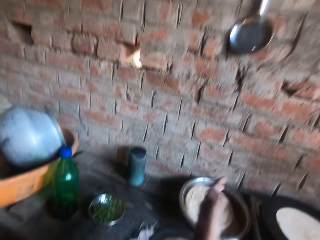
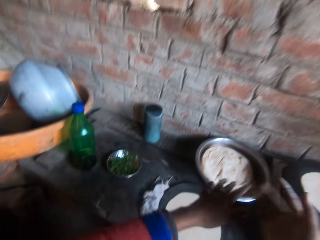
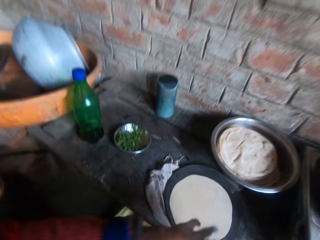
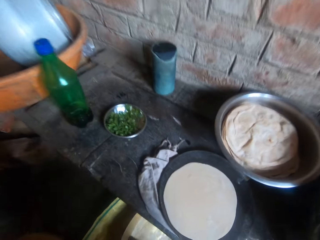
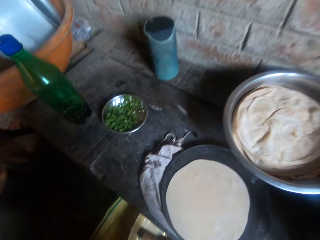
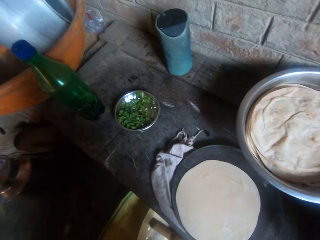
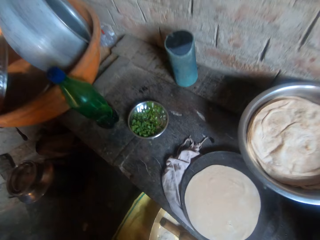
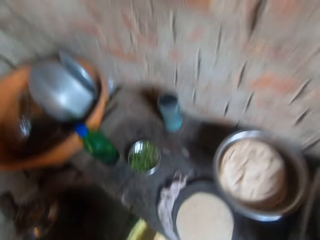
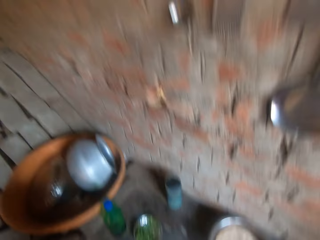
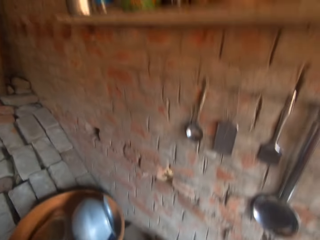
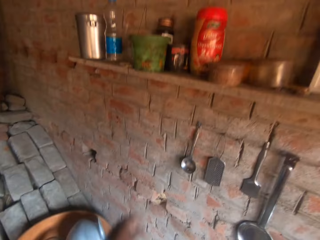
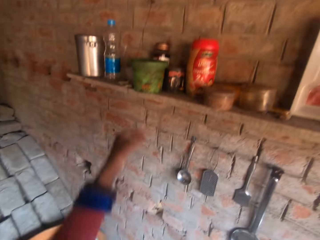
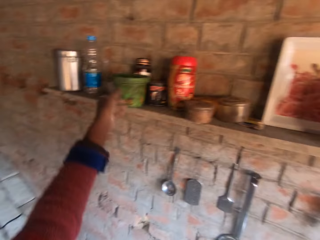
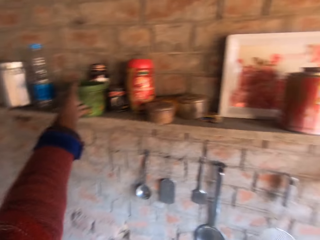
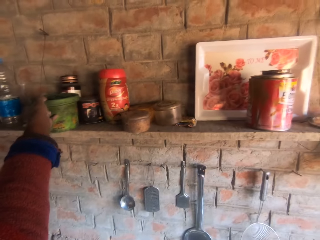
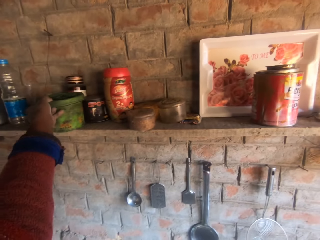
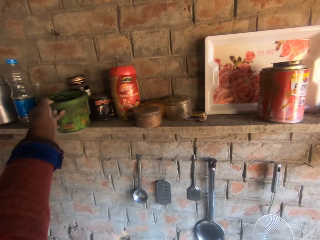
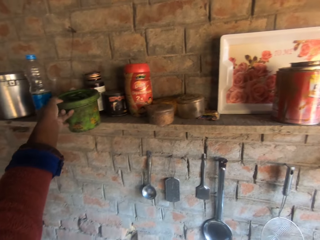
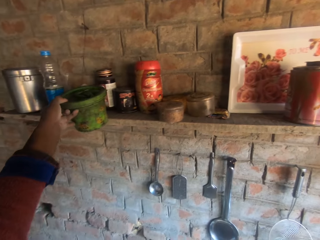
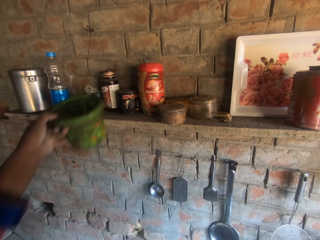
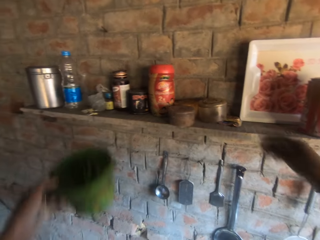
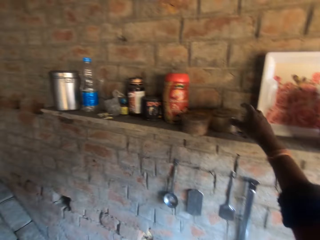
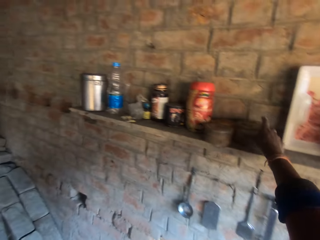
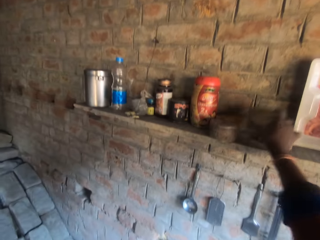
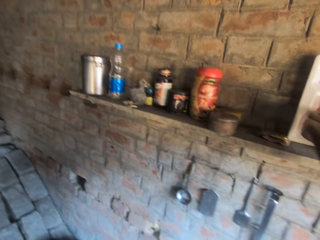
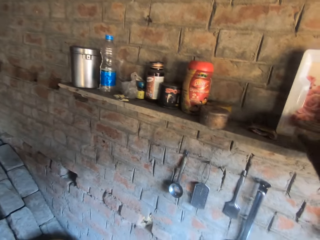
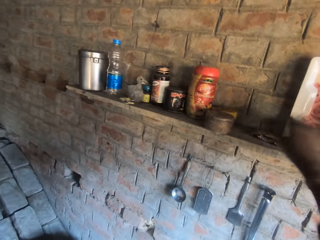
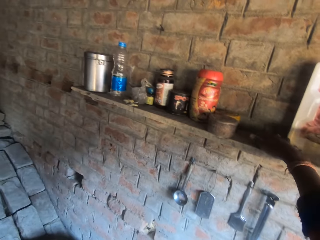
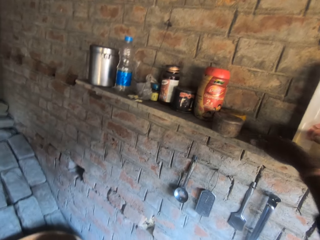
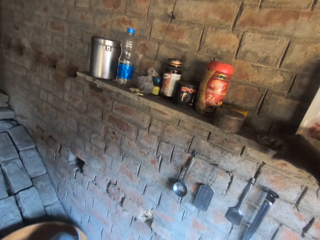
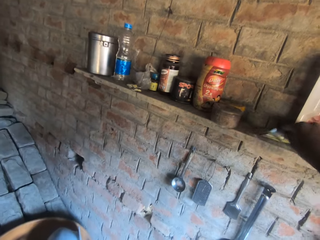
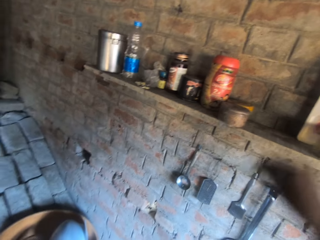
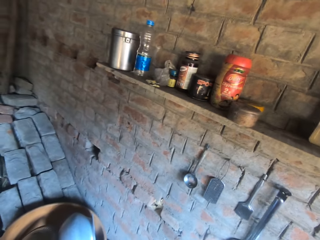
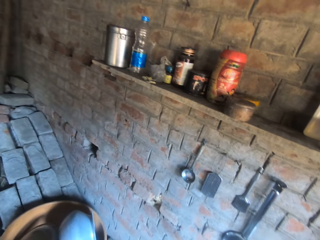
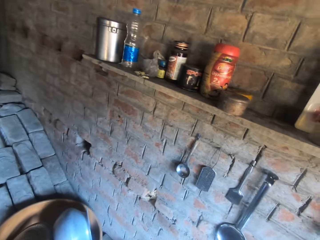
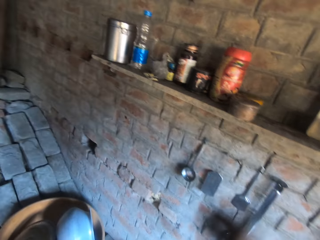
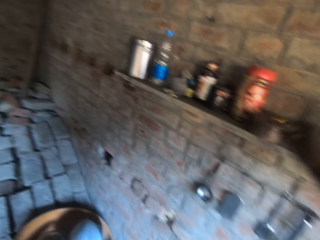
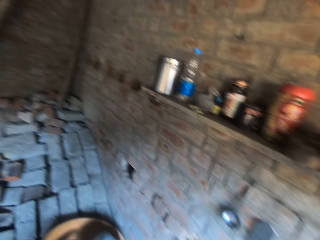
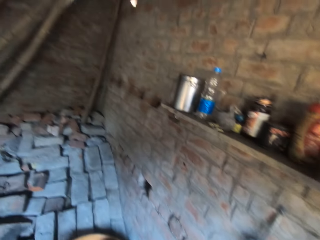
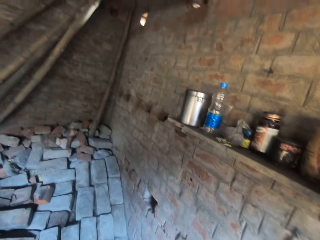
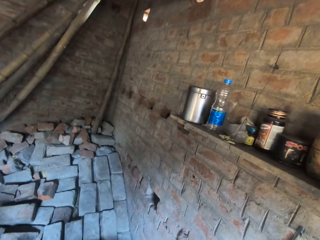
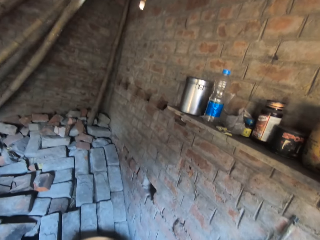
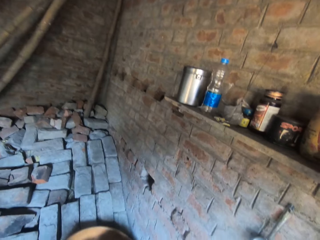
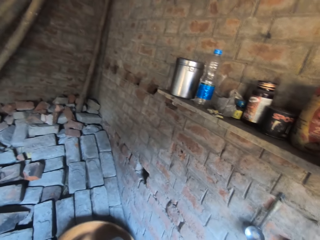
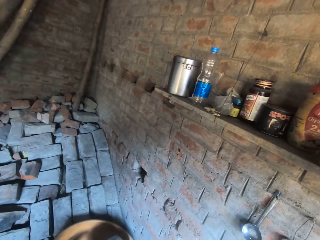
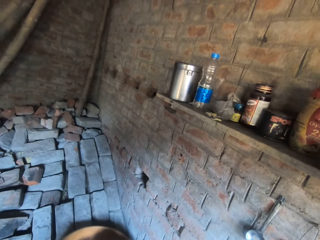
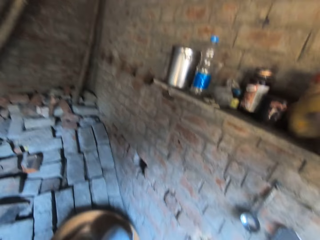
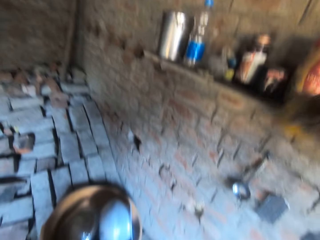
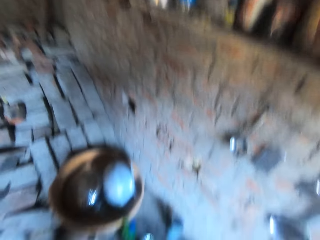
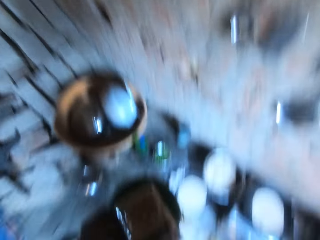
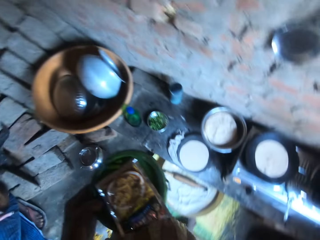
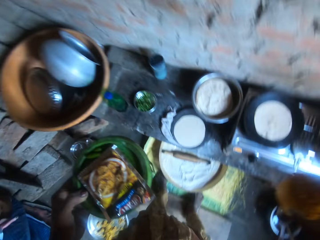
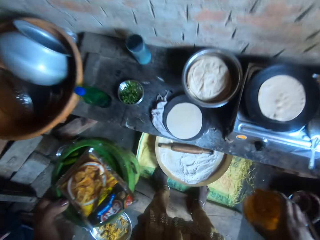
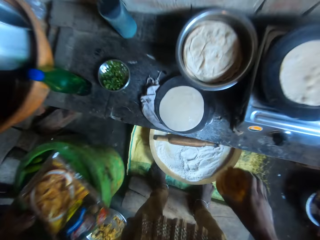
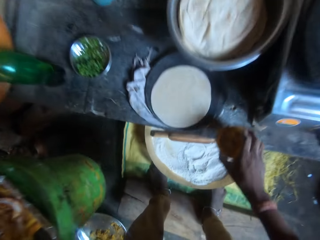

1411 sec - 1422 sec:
The camera wearer dusts her hands. She stands up. She picks up a salt container from the shelf. She moves aside a plastic bowl on the shelf. She picks up a tin from the shelf. She puts the tin on the shelf. She takes a seasoning on the shelf. She takes a plastic jar on the shelf. She lifts her hand.

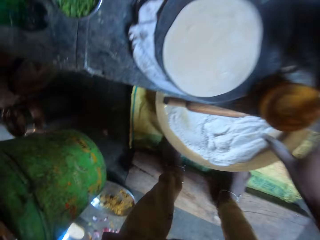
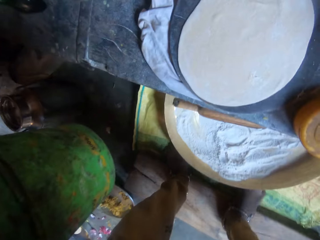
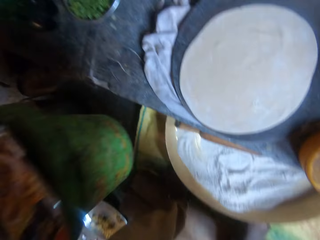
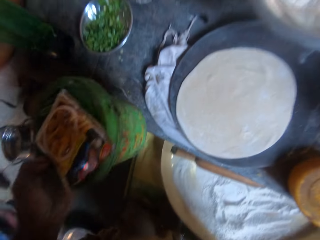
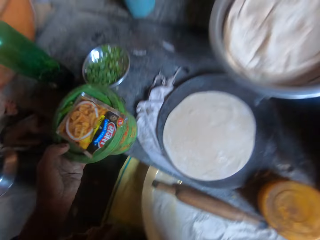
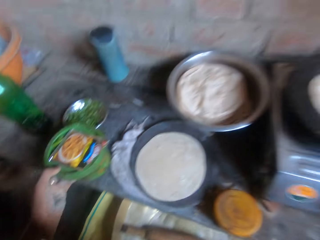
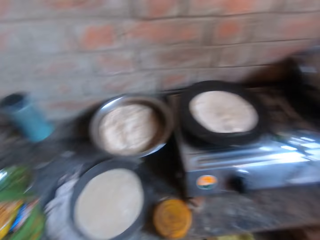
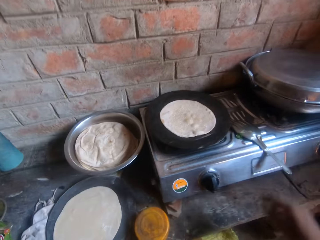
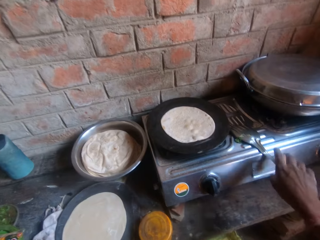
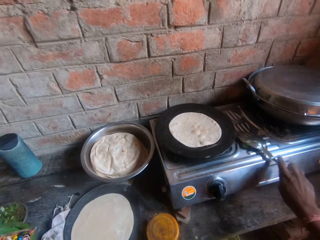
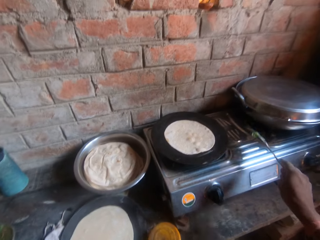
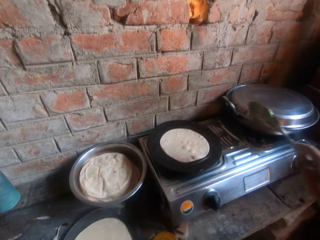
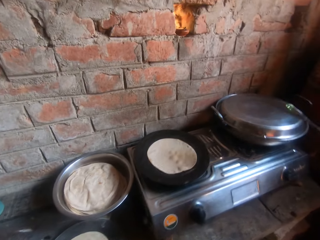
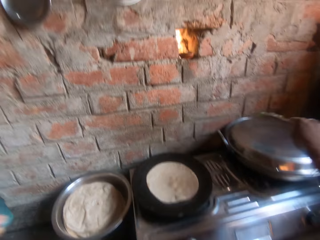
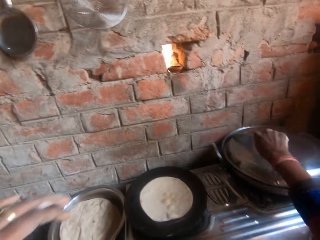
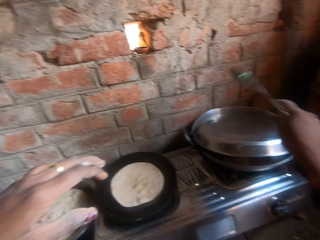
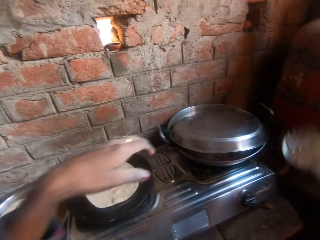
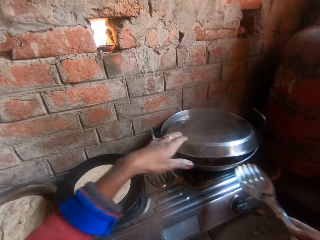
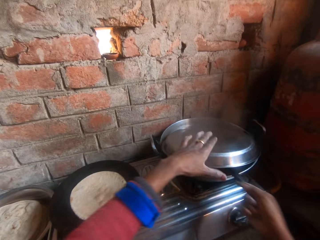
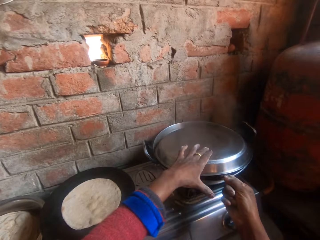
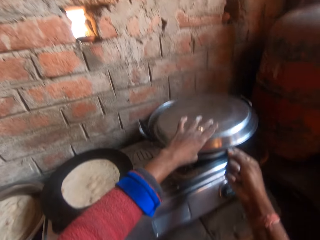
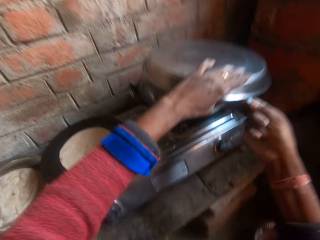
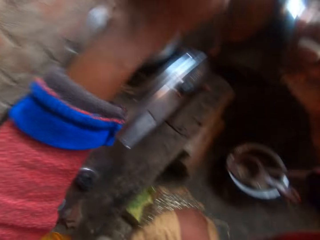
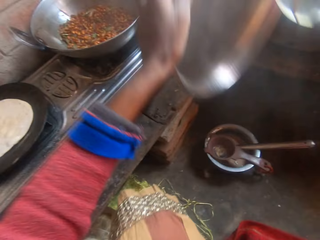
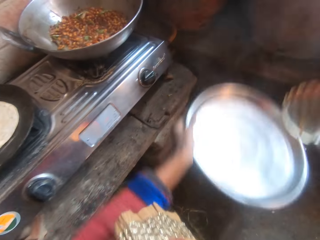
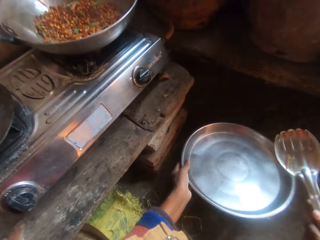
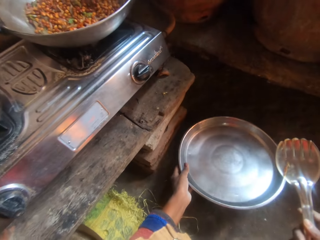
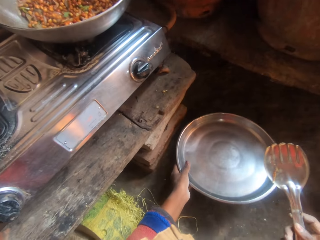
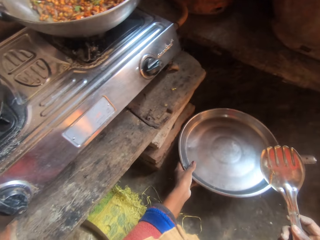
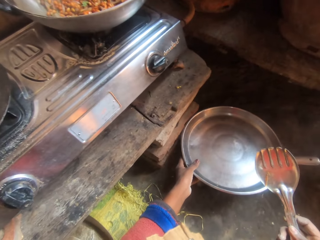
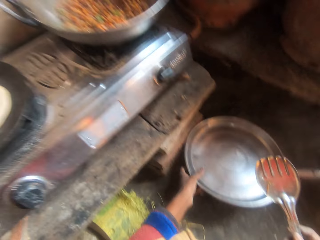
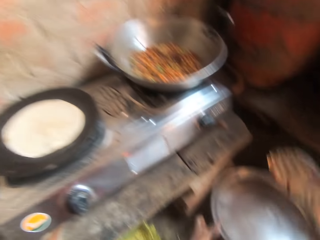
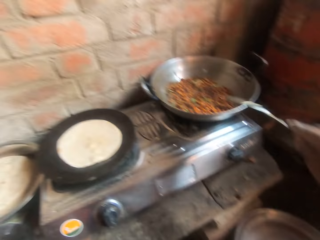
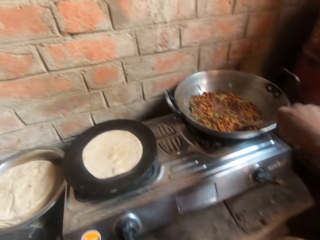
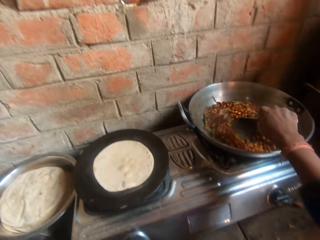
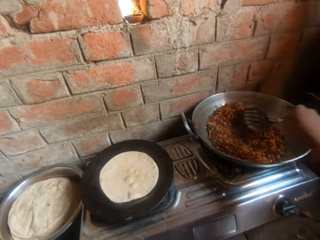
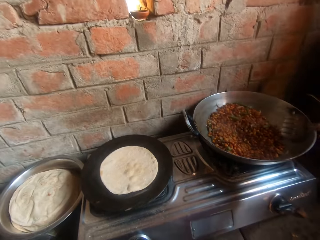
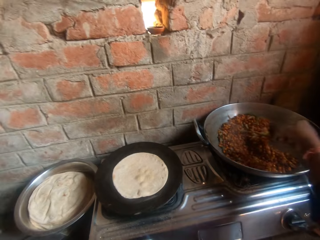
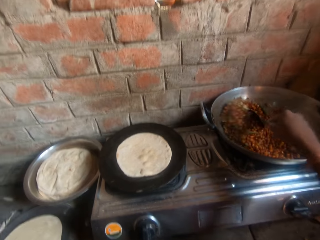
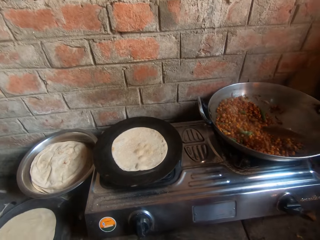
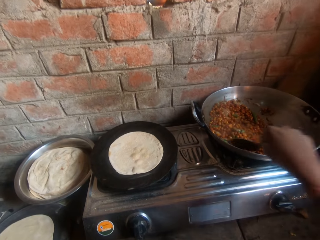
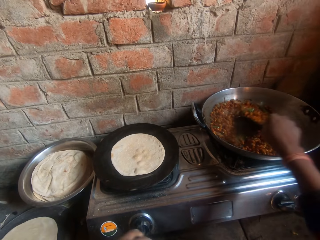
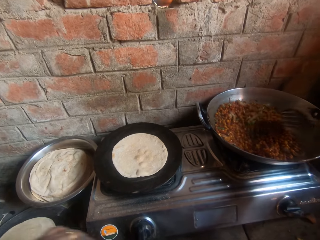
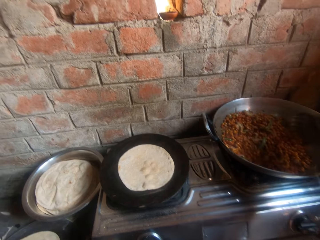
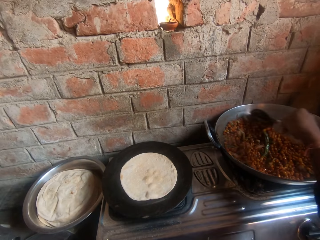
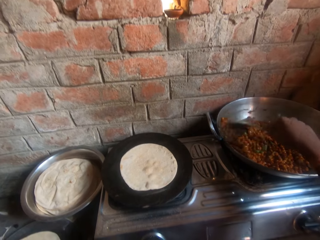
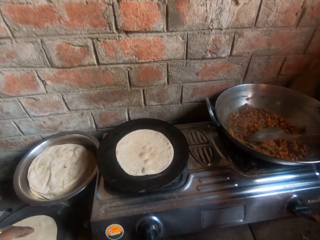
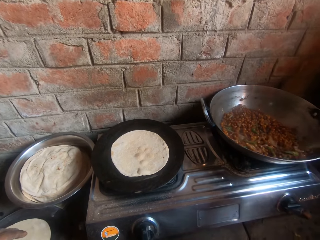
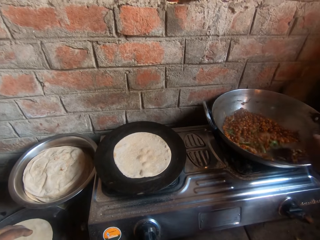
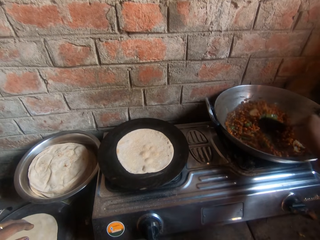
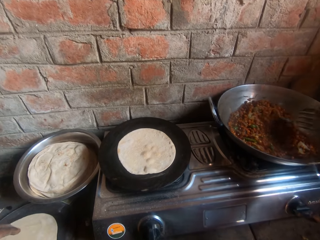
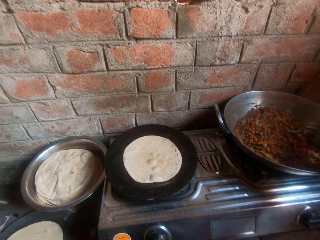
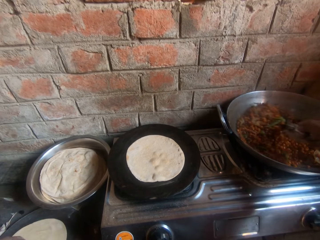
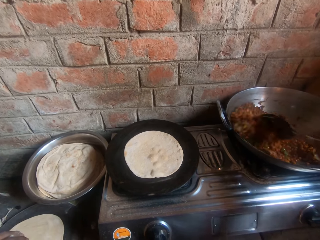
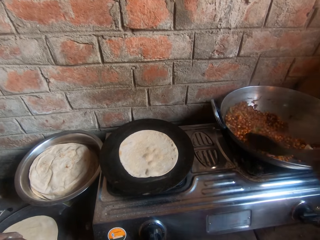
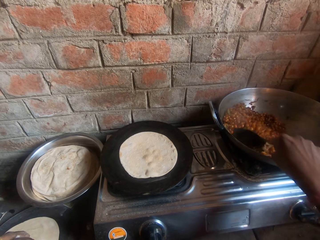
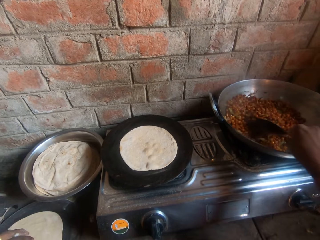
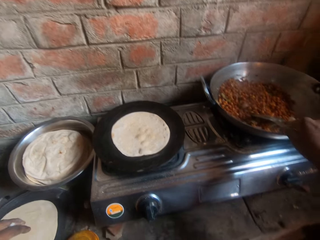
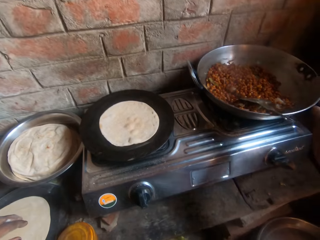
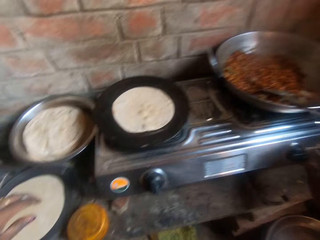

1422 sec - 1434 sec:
The camera wearer places the plastic jar on the slab. She places the plastic container and the seasoning on the slab. She picks up a slotted turner or spoon from the cooker. She opens a pot on the stove with the spoon. She pushes the lid with the slotted turner. She holds the lid with her hand. She puts the slotted turner in the cooking pan. She turns over the pot cover on a pot on the floor. She puts the slotted turner on the sufuria. She stirs the sauce in the frypan with the spoon.
